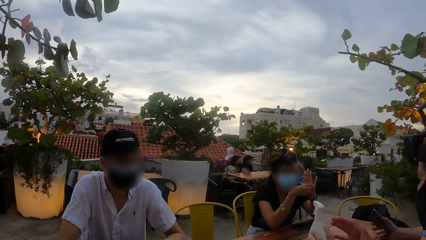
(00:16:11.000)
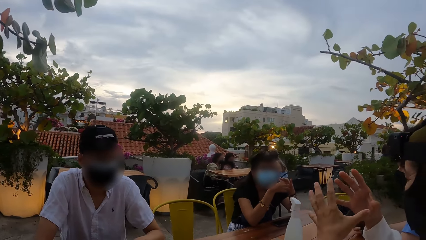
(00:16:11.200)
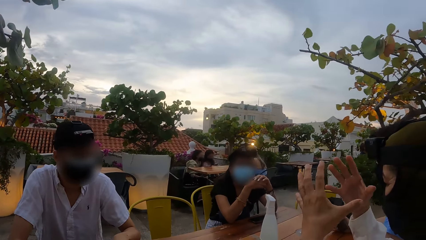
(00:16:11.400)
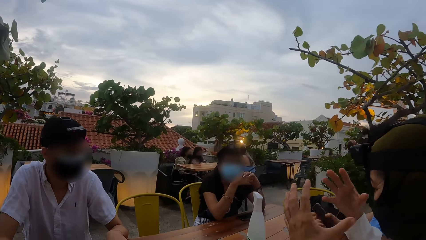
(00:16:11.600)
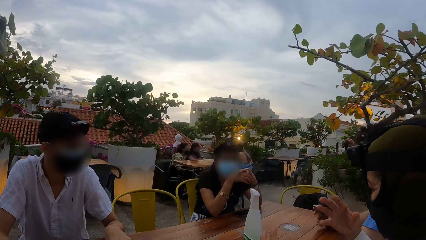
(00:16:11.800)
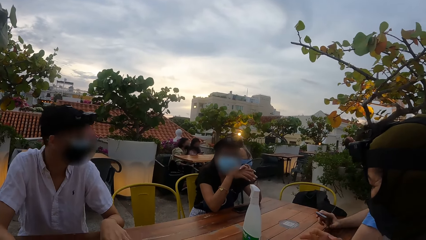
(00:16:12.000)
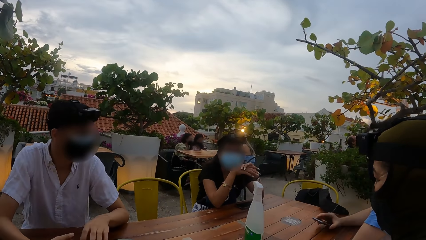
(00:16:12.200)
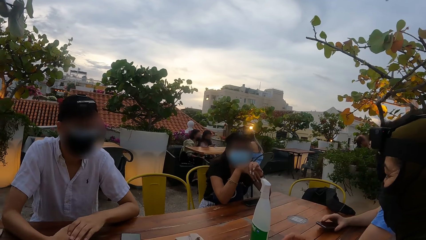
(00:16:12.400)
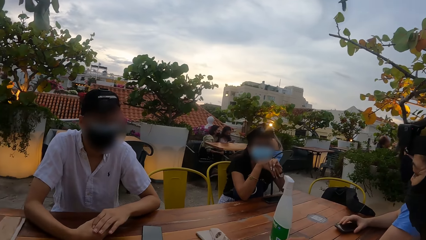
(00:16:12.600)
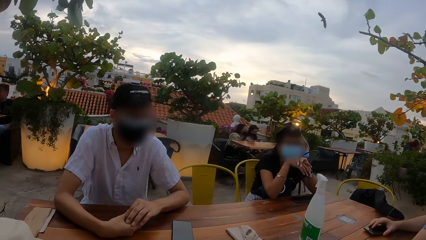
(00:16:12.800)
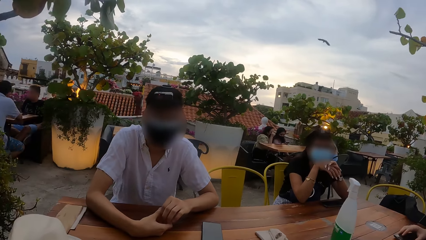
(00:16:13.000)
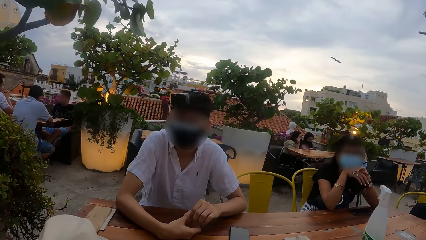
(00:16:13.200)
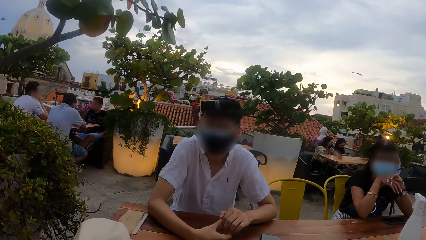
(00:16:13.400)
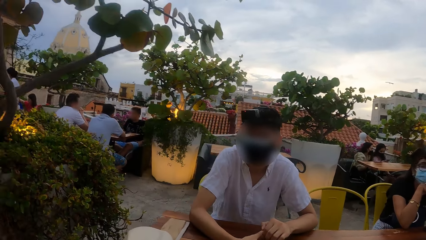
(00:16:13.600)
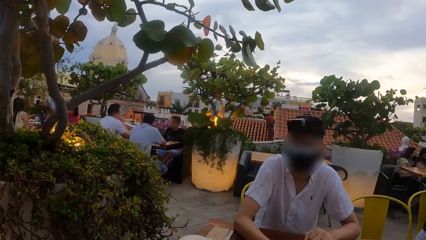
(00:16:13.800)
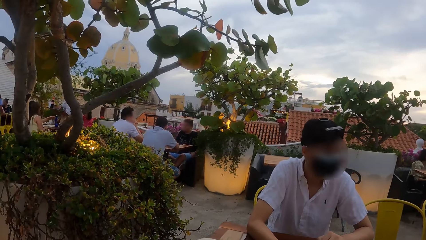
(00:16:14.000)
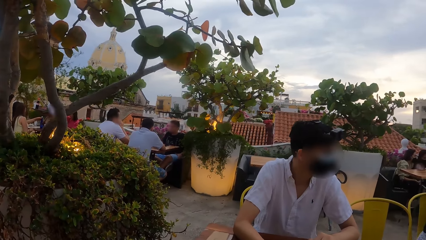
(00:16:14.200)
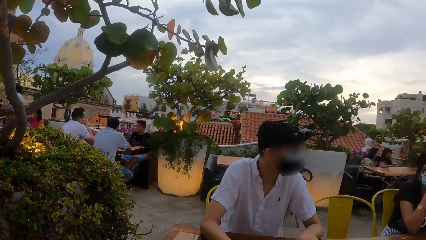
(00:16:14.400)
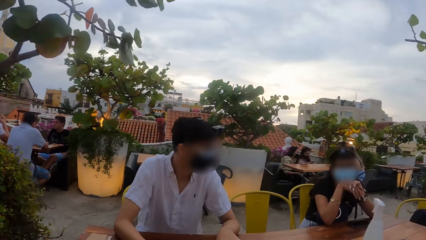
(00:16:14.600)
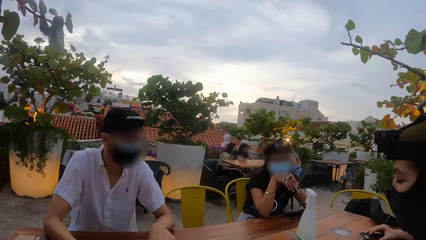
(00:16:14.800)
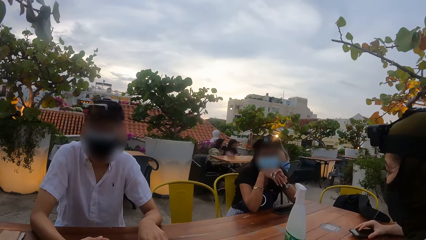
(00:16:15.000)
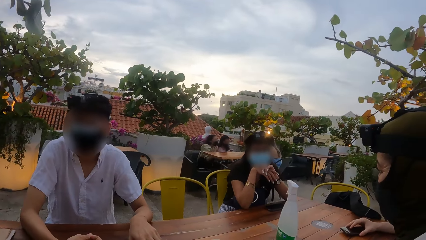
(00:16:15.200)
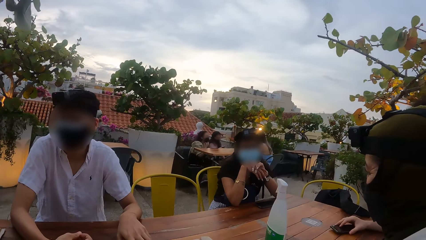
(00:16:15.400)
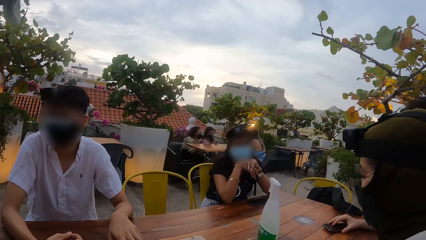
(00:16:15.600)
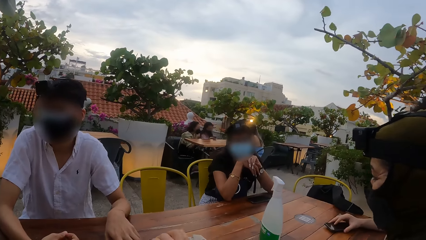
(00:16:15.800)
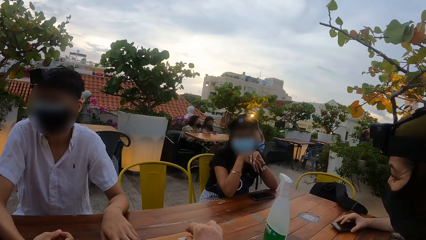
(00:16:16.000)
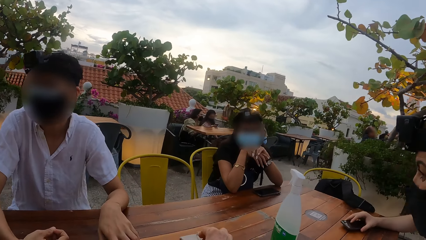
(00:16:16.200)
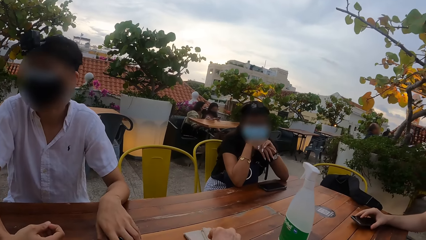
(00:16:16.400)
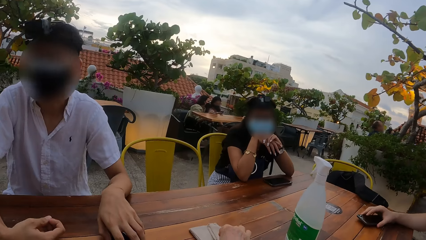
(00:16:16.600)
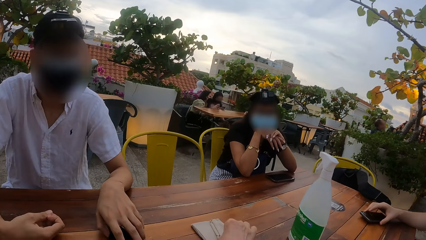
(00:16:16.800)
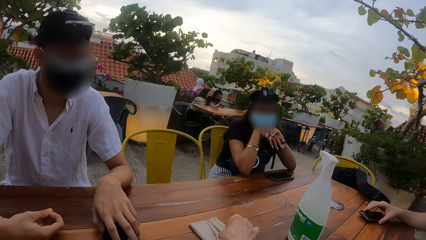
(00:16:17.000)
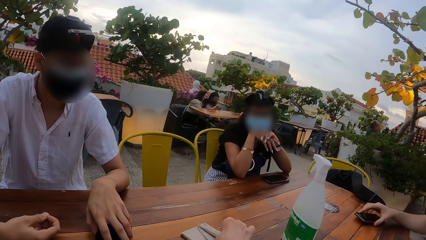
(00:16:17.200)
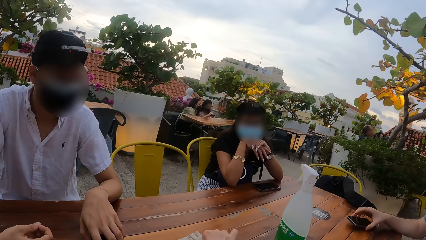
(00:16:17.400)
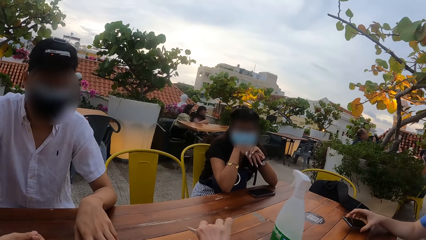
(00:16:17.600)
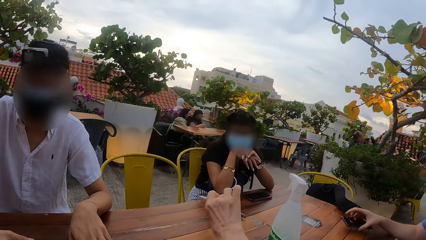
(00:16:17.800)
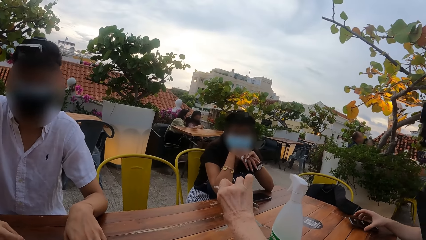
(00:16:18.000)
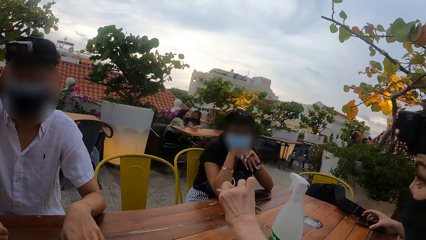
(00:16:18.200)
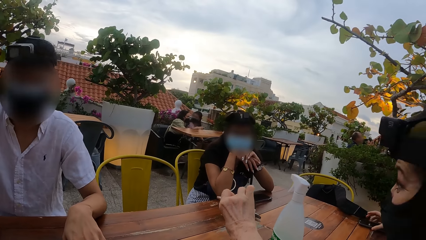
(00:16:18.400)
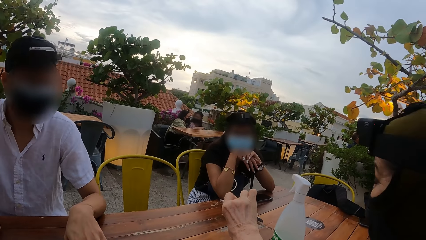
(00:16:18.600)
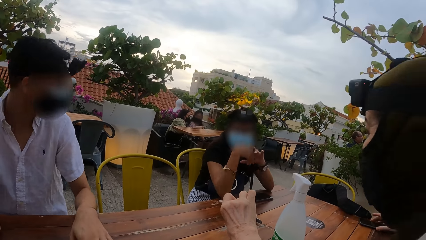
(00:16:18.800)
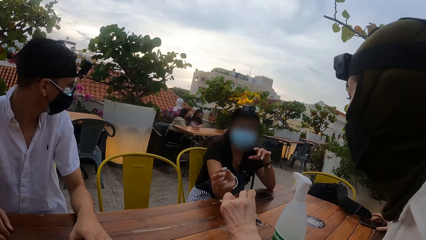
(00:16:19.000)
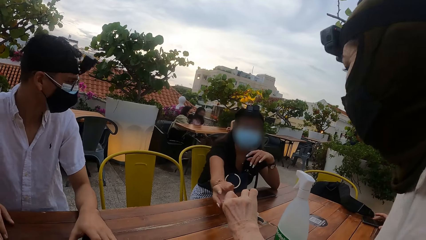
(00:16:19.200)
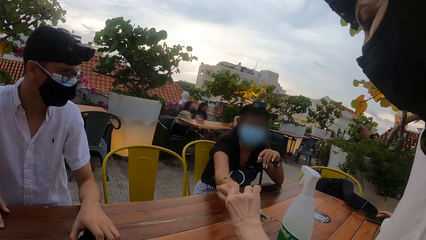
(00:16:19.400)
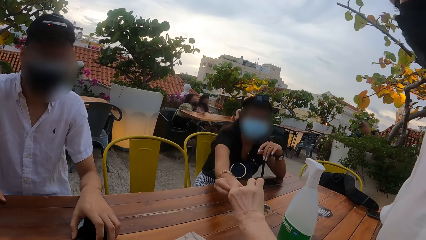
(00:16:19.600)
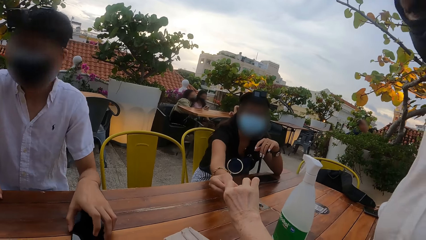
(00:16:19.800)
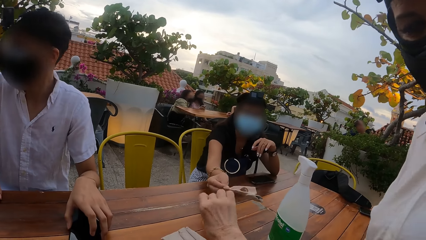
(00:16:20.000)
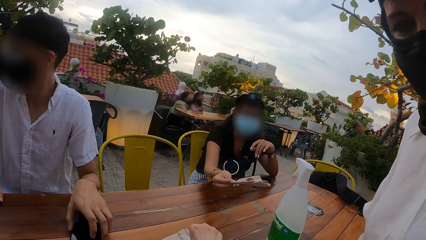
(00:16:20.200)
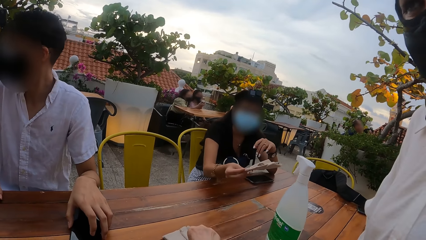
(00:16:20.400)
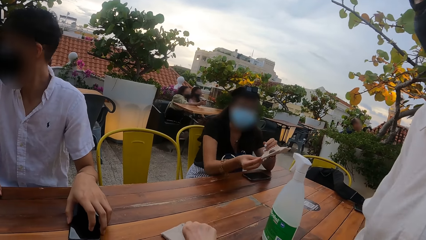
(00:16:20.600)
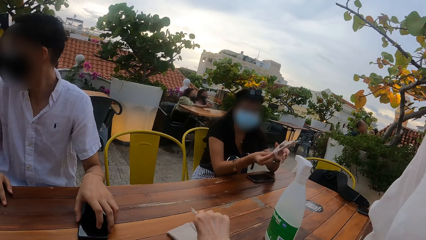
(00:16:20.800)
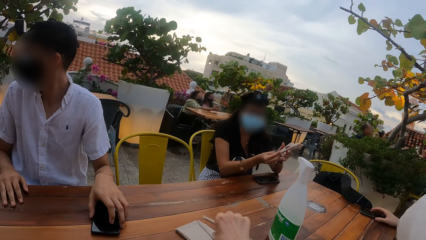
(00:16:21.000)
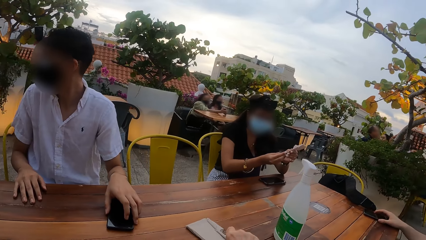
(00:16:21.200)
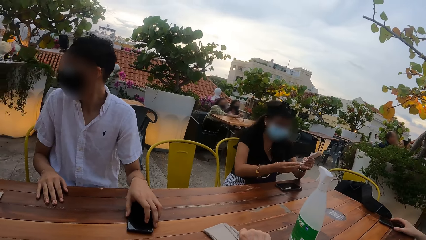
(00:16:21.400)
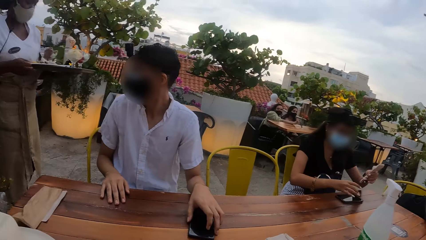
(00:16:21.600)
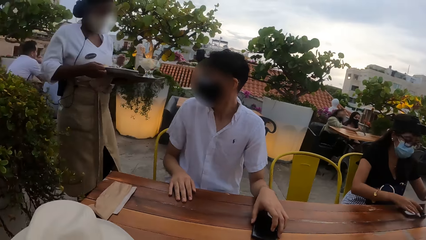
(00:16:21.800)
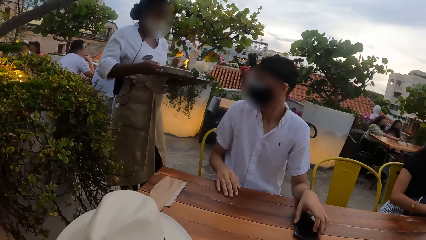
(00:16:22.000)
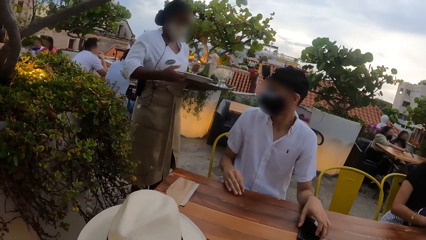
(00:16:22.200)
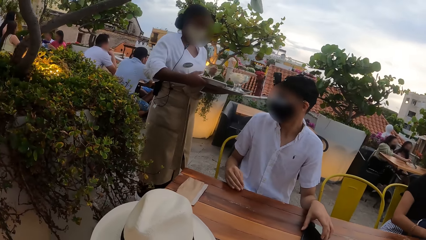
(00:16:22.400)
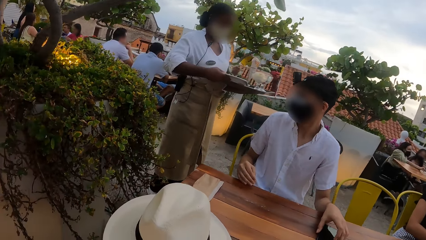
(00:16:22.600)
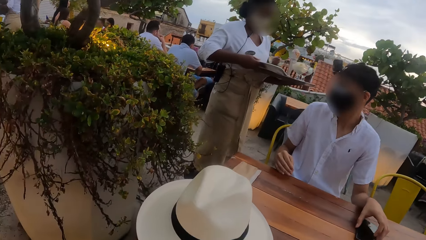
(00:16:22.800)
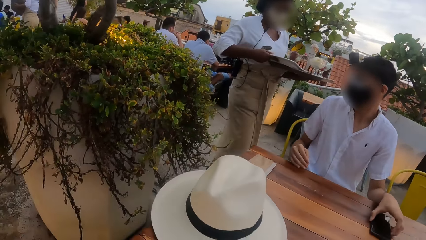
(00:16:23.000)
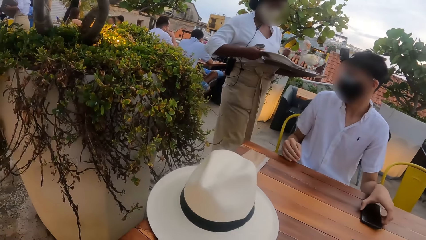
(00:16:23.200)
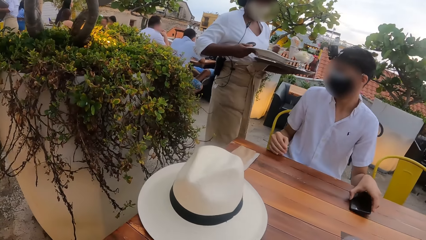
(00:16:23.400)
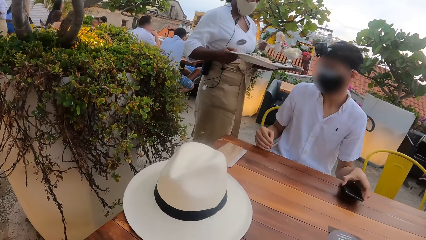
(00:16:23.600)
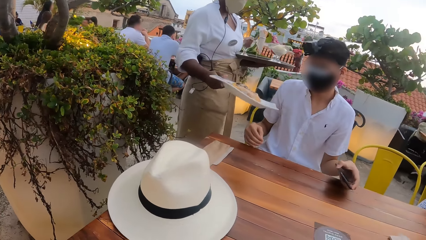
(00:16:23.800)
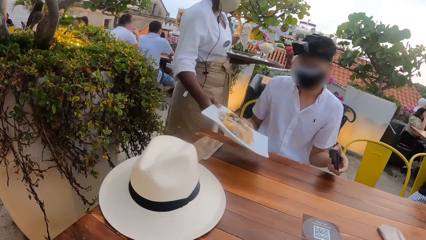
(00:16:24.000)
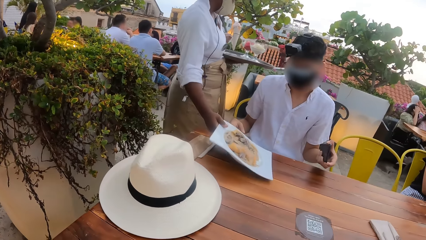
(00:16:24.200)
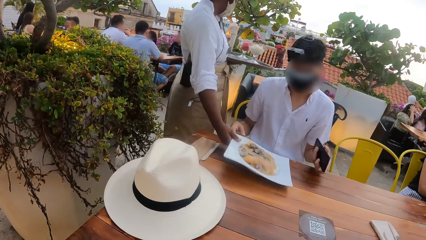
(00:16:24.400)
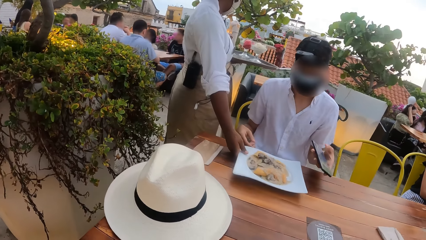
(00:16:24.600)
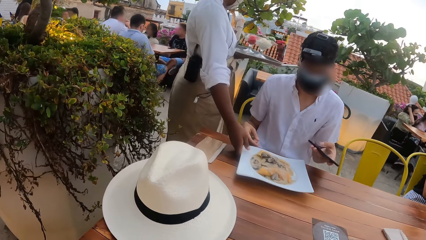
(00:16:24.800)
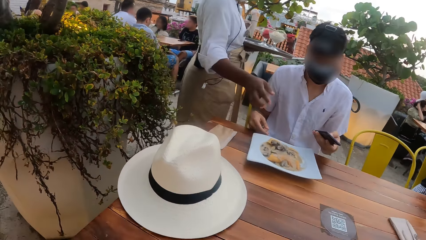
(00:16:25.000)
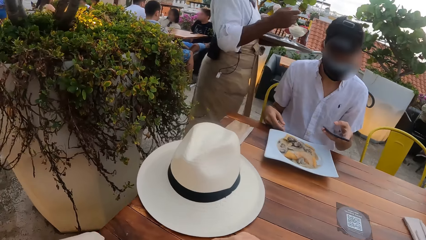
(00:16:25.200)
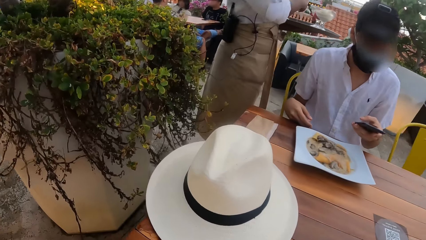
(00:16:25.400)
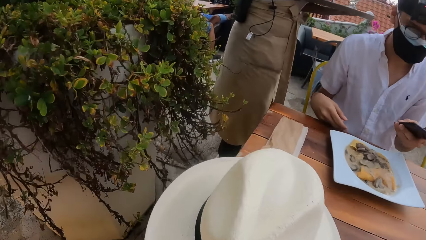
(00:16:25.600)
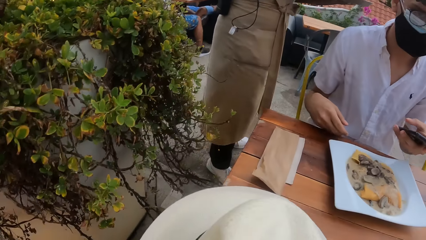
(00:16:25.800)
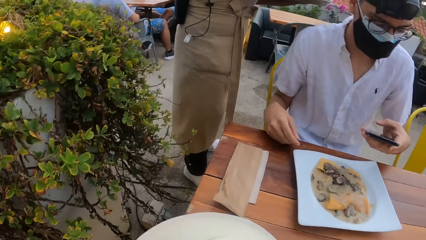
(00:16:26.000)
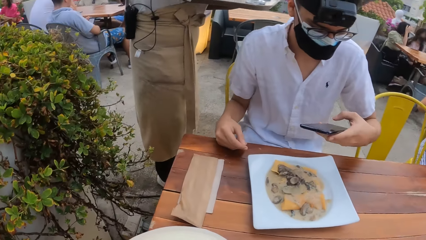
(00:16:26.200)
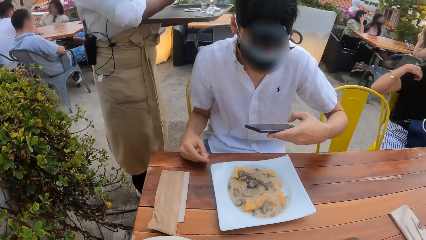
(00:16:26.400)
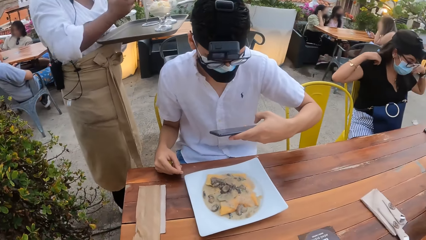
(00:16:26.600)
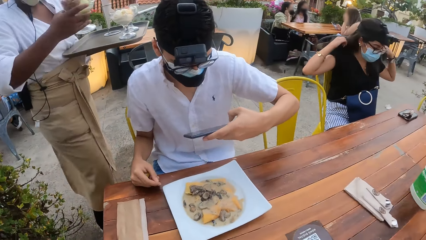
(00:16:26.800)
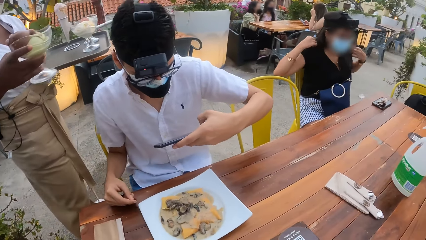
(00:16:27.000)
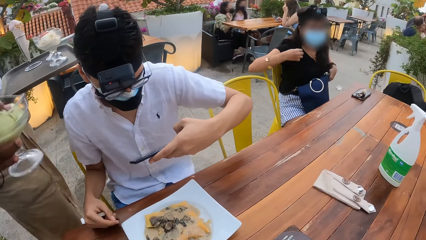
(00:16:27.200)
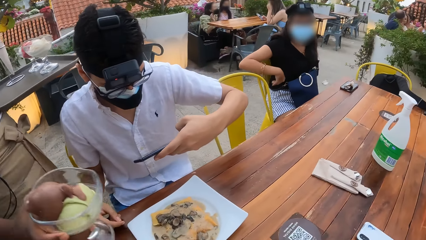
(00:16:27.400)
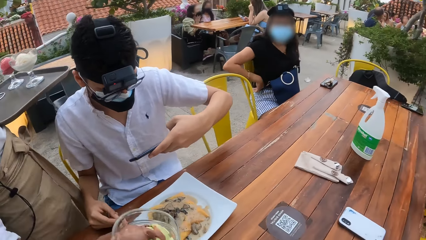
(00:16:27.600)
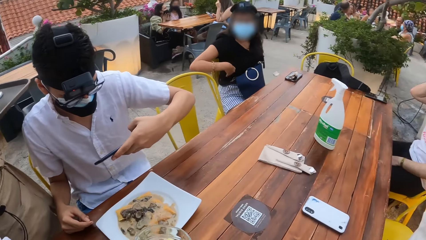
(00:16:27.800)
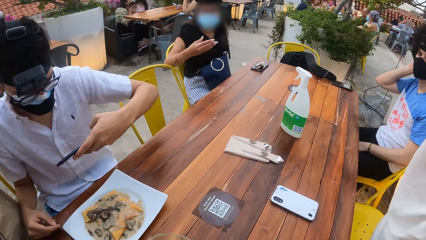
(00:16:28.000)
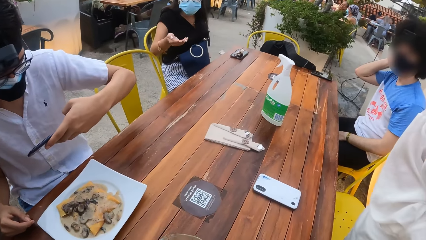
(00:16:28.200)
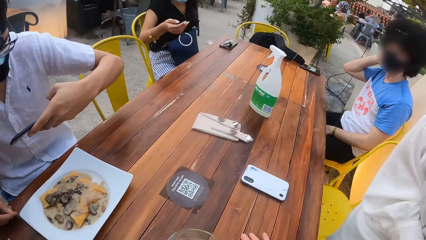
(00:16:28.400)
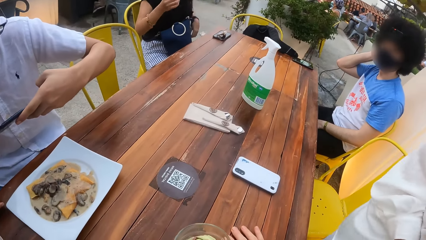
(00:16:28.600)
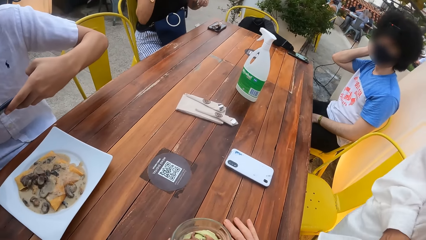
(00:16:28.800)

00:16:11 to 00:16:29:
The woman interacts with the group of people and places her hands on the table. The man adjusts the phone on the table with his right hand. Another man places the phone on the table with his right hand. The other man removes the phone from the table with his right hand. The camera wearer picks up a spoon from the table with her right hand. The other man places the phone on the table with his right hand. The first woman stands from a chair. The camera wearer passes the spoon to another woman with her right hand. The second woman collects the spoon from the camera wearer with her right hand and passes the spoon in her right hand to her left hand. The camera wearer picks up a spoon from the table with her right hand. The second woman presses a phone on the table with her right hand. A third woman carries a plate of moo shu from a tray in her left hand with her right hand. The camera wearer looks around. The first man picks up the phone from the table with his left hand. The third woman drops the plate of moo shu on the table with her right hand. The first man presses the phone with his left hand. The camera wearer stands from a chair. The second woman adjusts her cloth with both hands. The third woman carries a cup of ice cream from the tray in her left hand with her right hand. The first man snaps the plate of moo shu on the table with the phone in his right hand and raises the phone above the food. The third woman drops the cup of ice cream on the table with her right hand and serves the food on the table.
